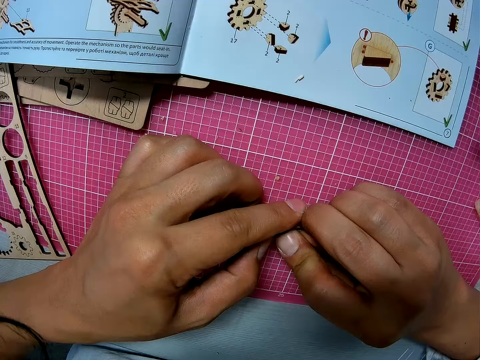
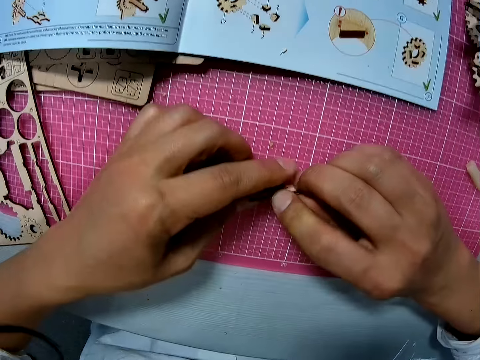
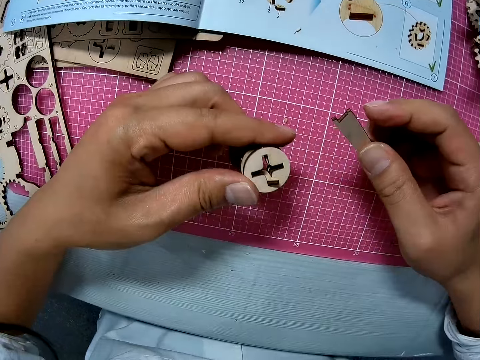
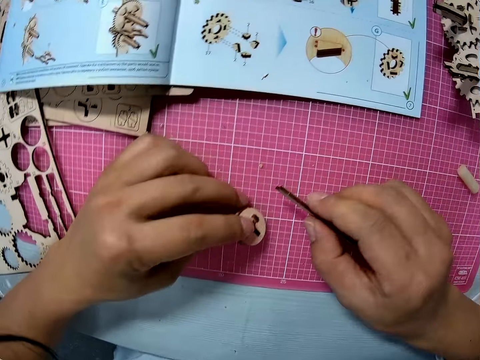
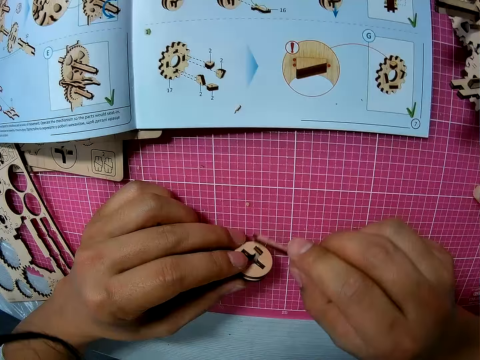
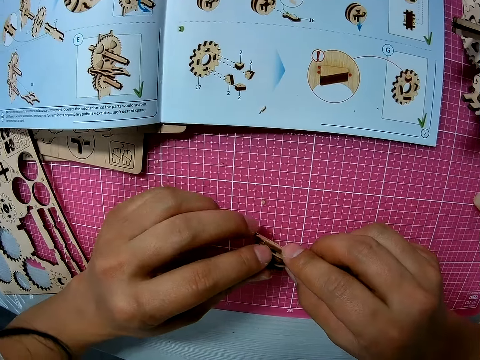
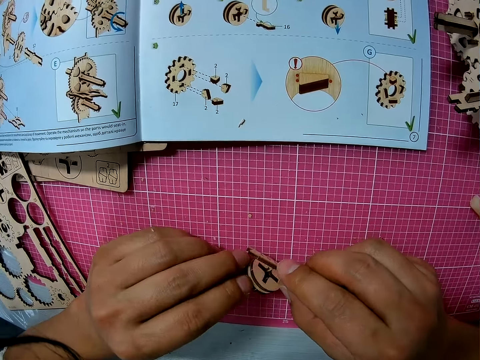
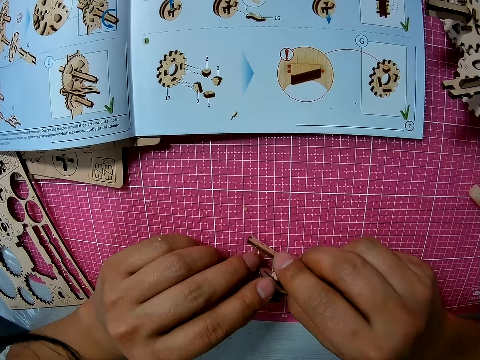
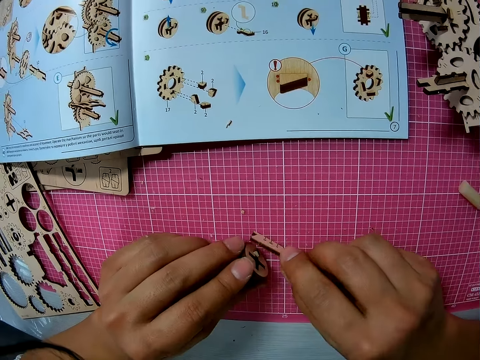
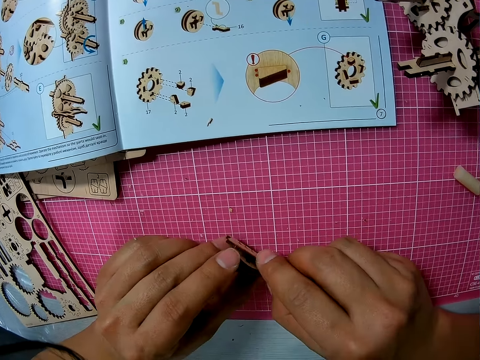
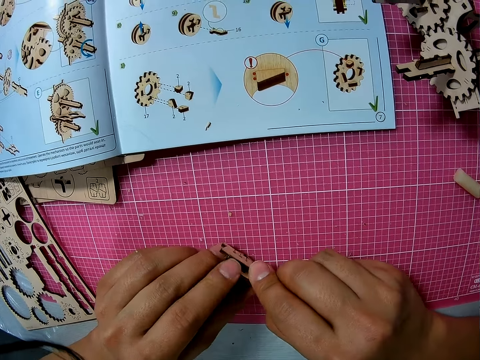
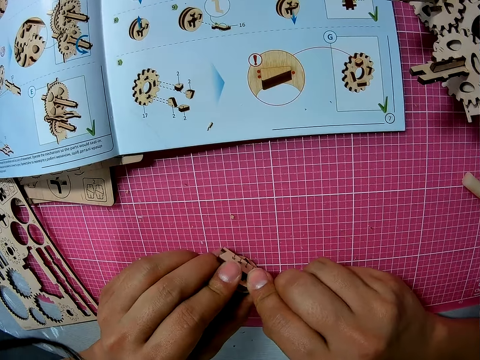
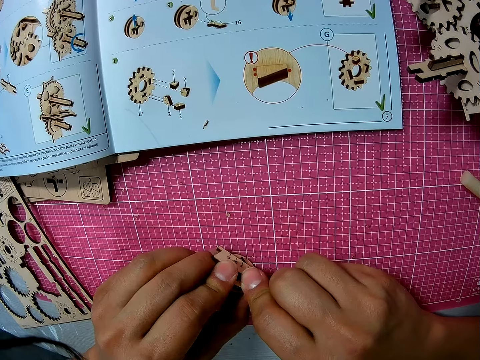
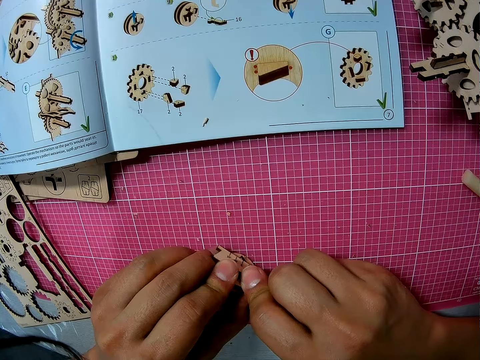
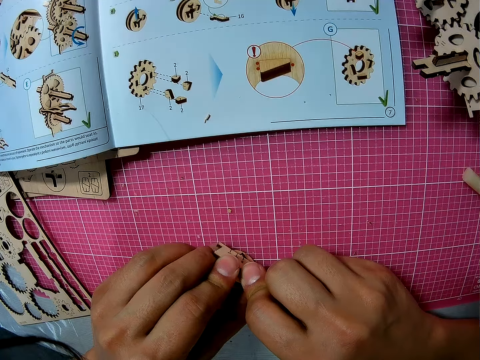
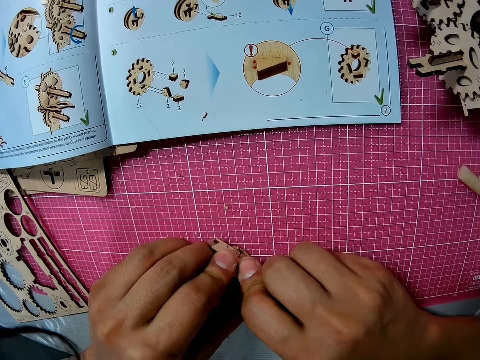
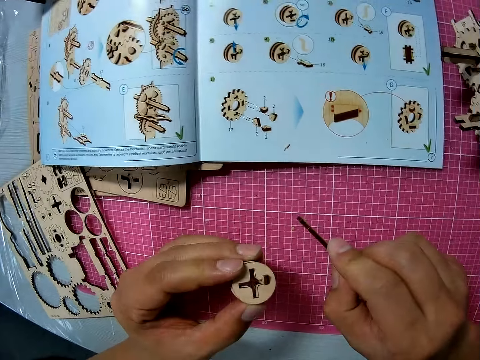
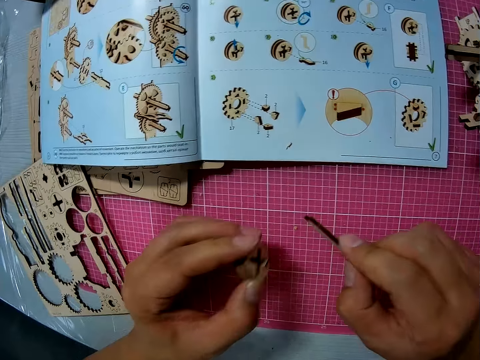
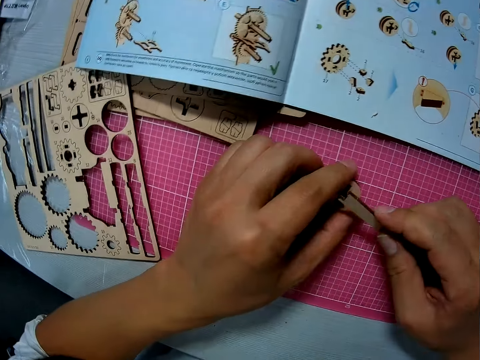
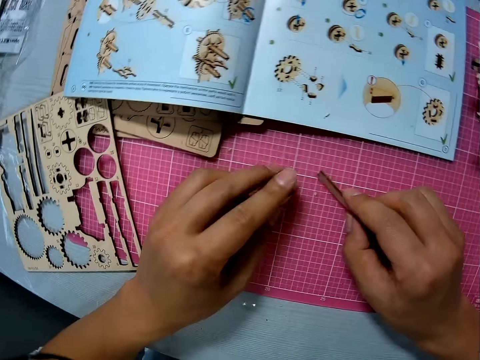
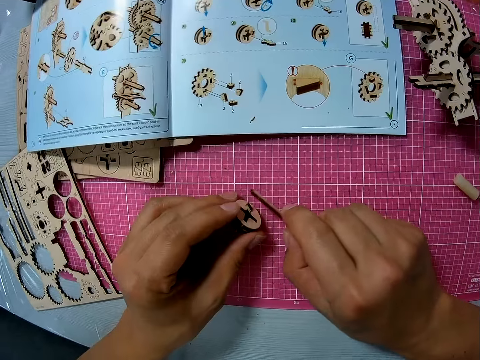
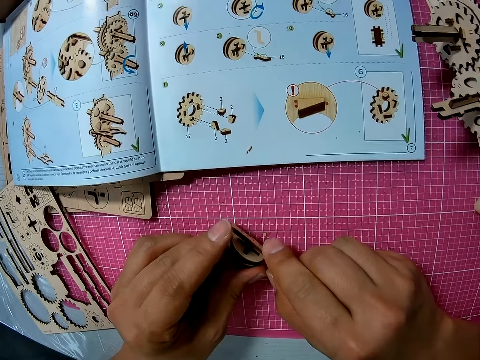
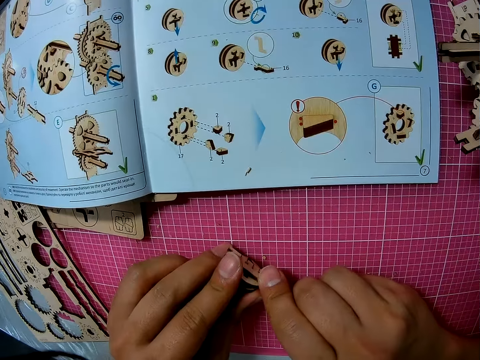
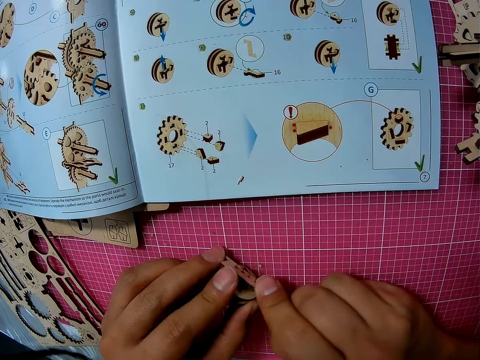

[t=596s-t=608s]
The camera wearer looks at the U gear. They press something on the U gear.

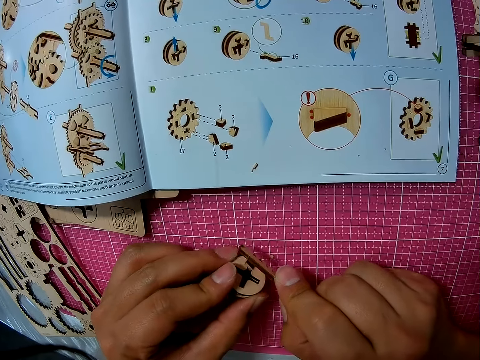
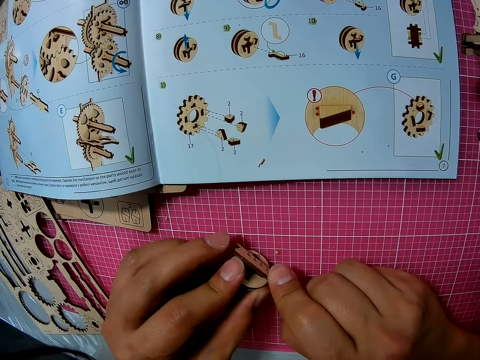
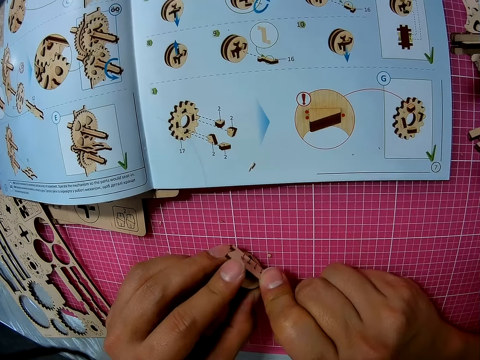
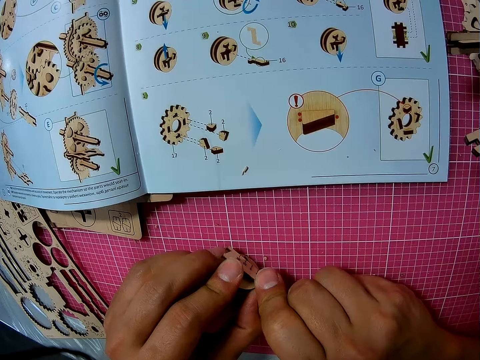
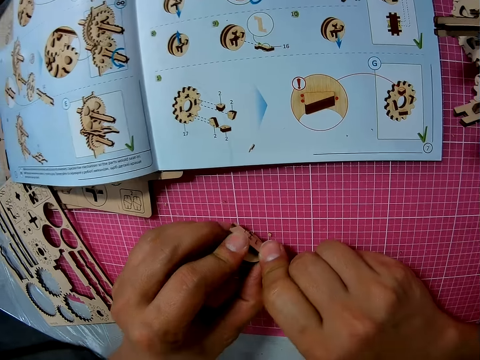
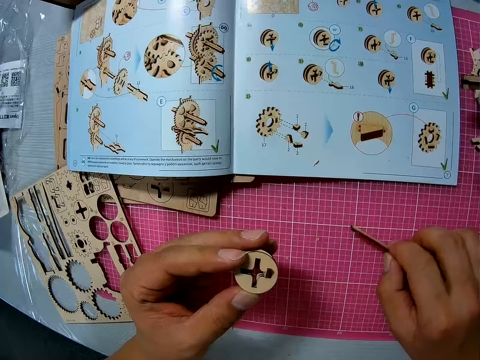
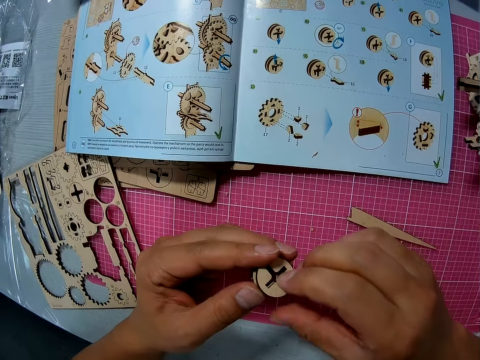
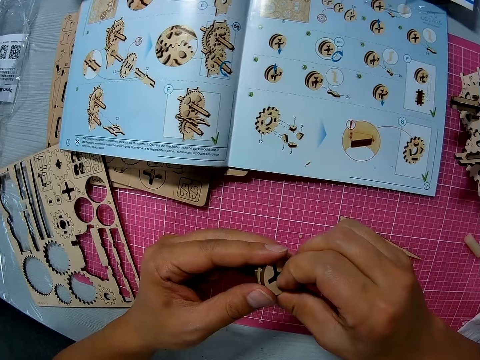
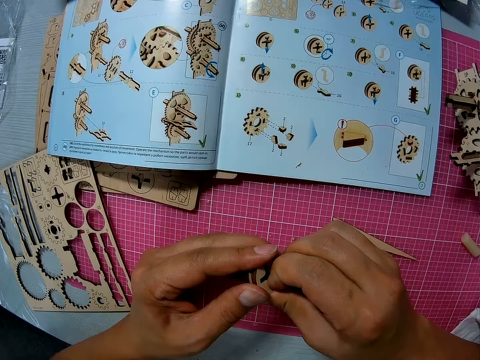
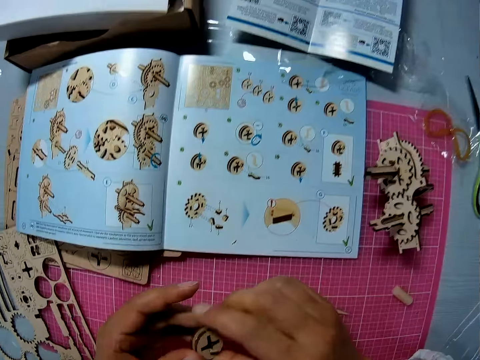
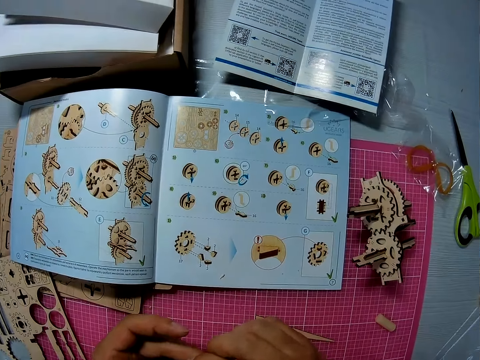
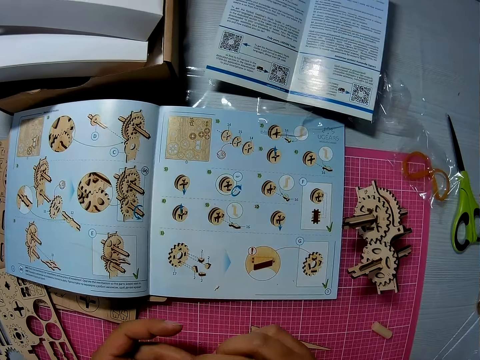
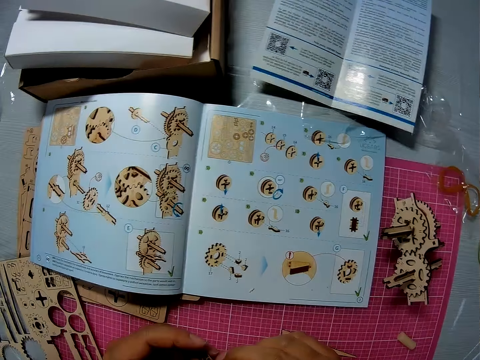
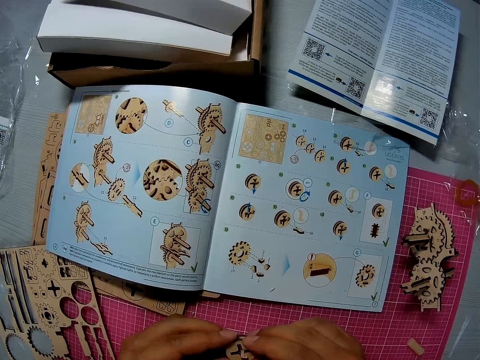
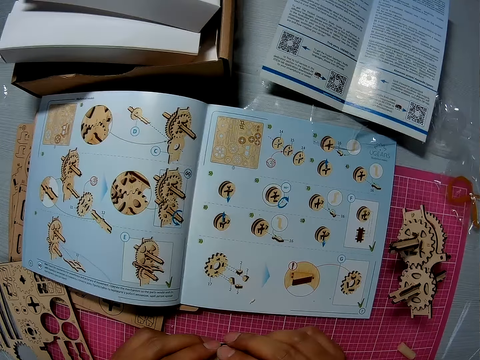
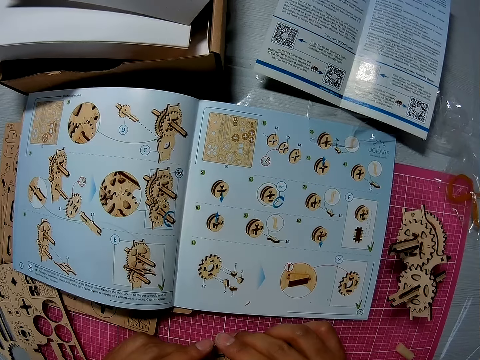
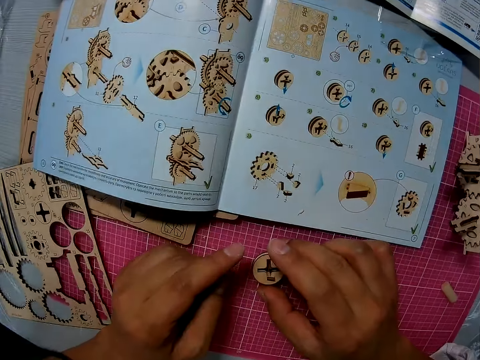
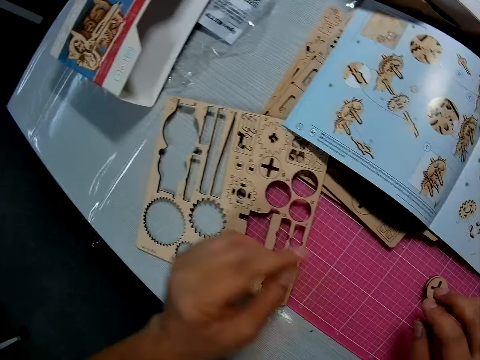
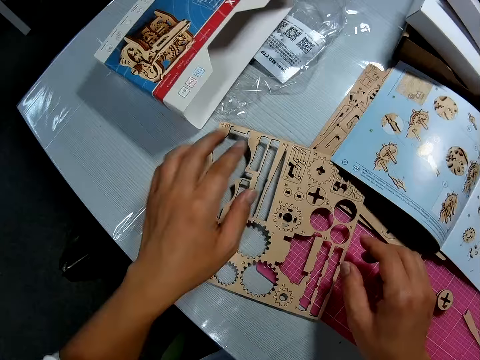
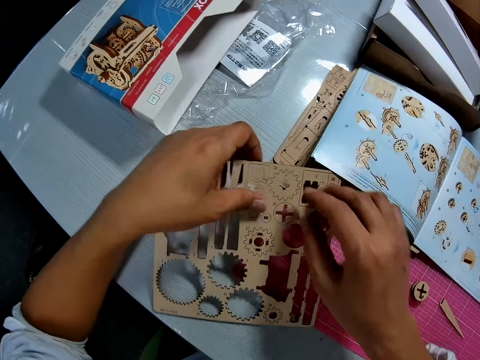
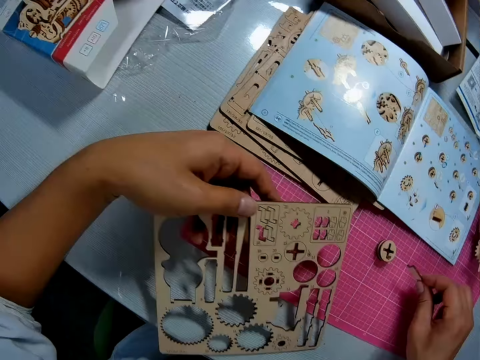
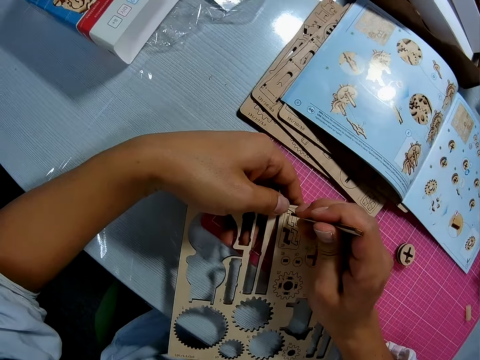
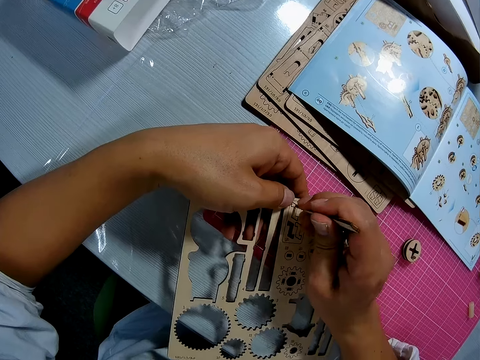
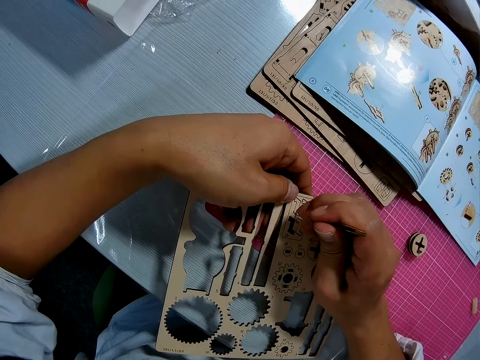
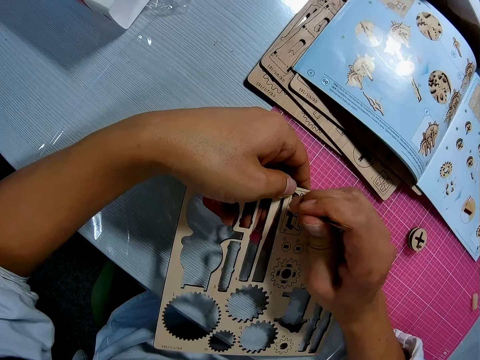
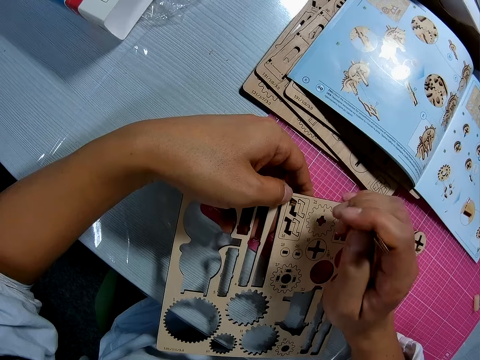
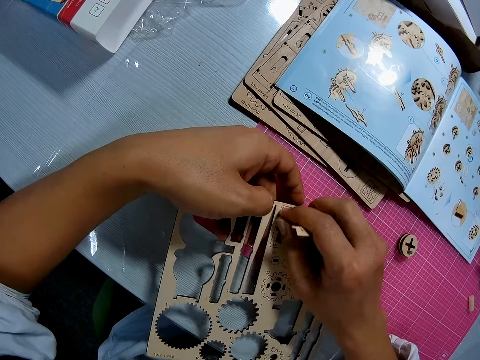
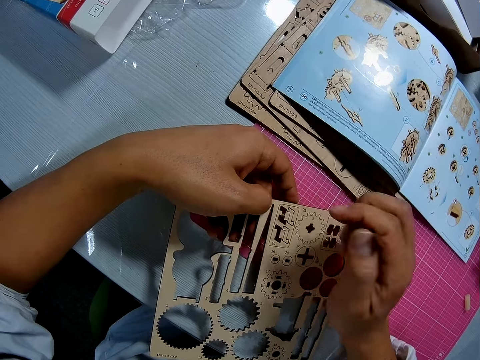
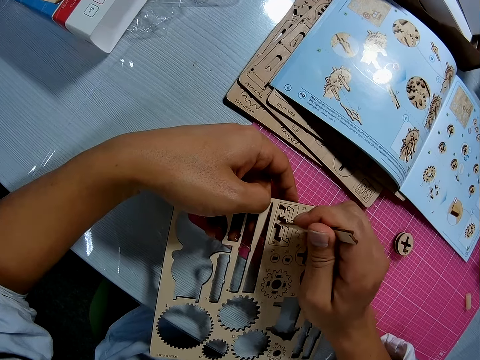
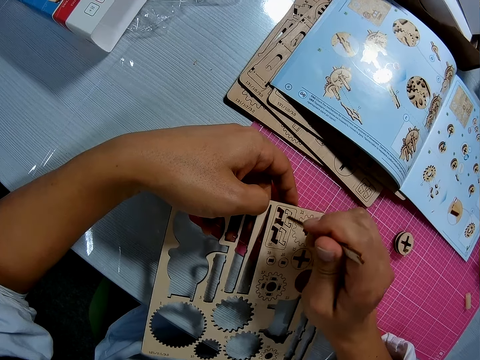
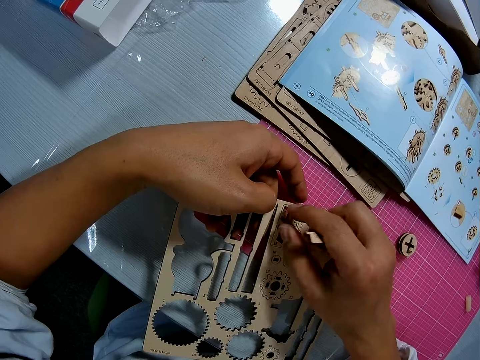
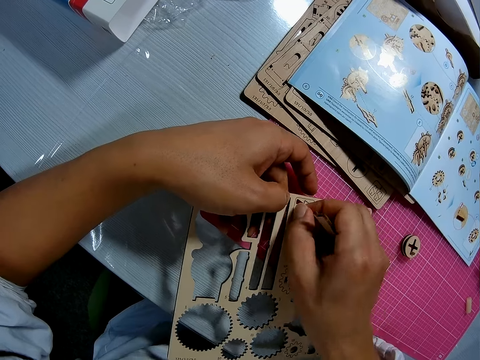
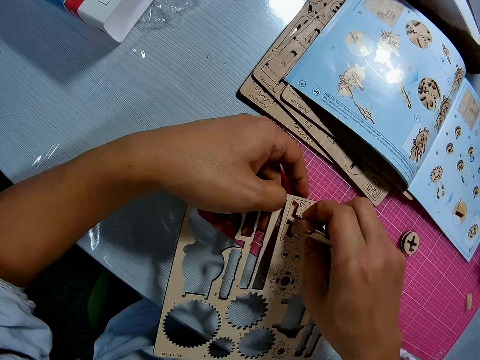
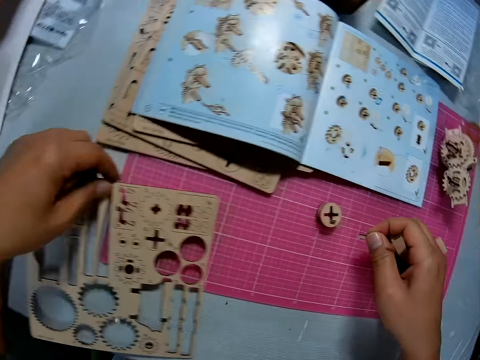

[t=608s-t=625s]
The camera wearer drops the craft straightener on a cutting sheet or cutting mat. He examines the piece with both hands. He presses something on the u gear. He looks at the manual book. He drops the piece on the cutting sheet. He picks up an art sheet from the table with his left hand. He picks up the craft straightener from the table with his right hand. He punctures a piece from the art sheet with the craft straightener. He removes something from something. He touches the art piece with his right hand. He punctures a piece from the art sheet with the craft straightener. He pulls out a piece from the art piece with his right hand.
